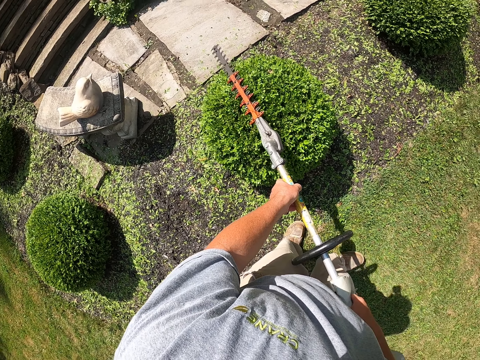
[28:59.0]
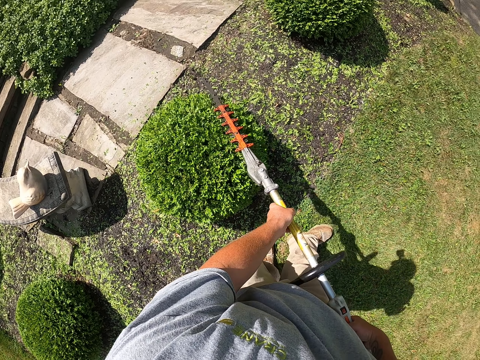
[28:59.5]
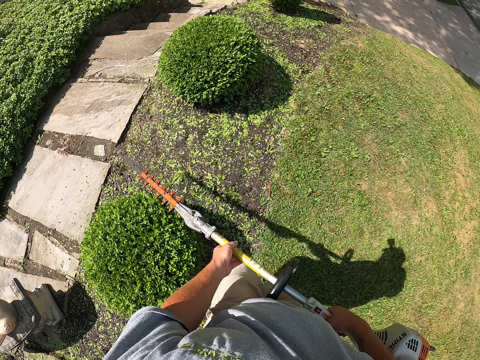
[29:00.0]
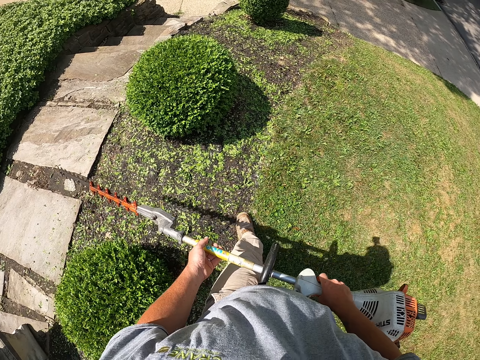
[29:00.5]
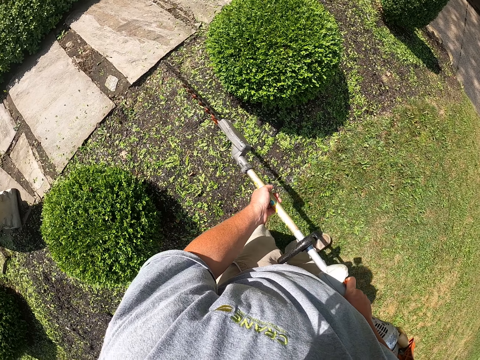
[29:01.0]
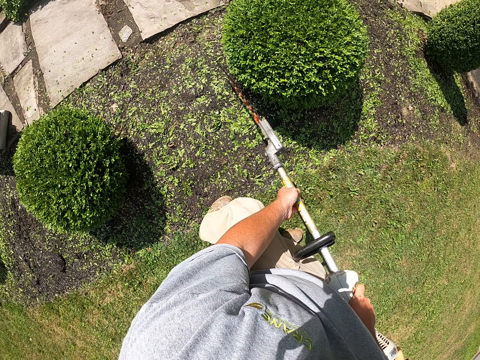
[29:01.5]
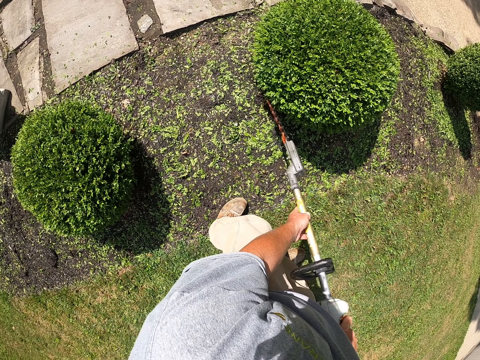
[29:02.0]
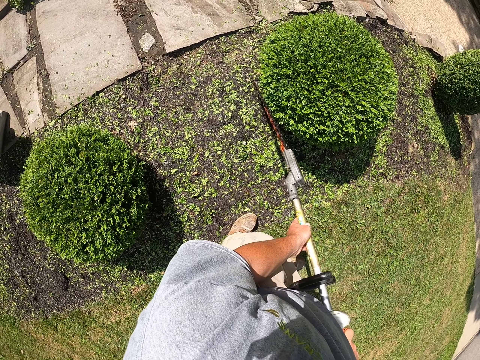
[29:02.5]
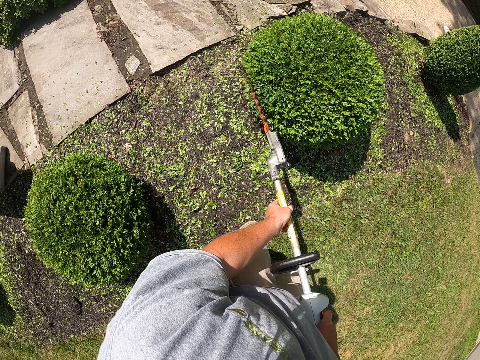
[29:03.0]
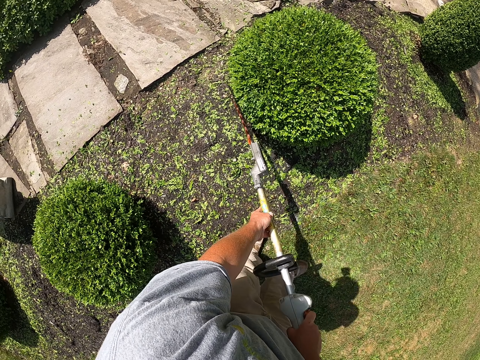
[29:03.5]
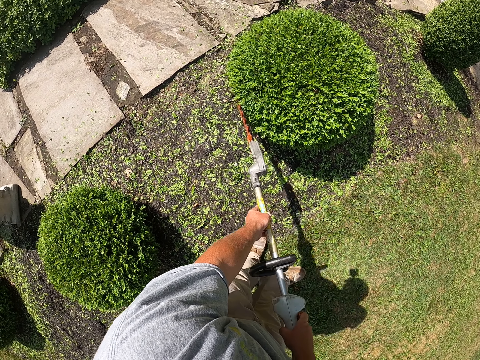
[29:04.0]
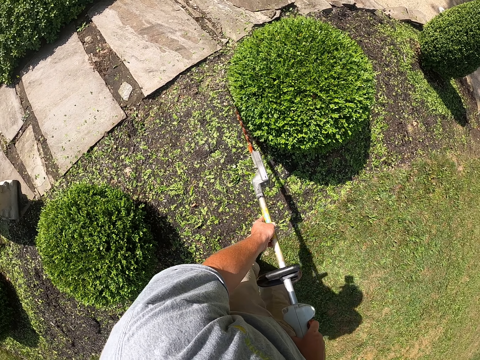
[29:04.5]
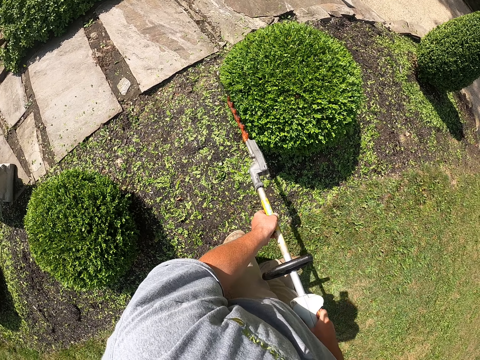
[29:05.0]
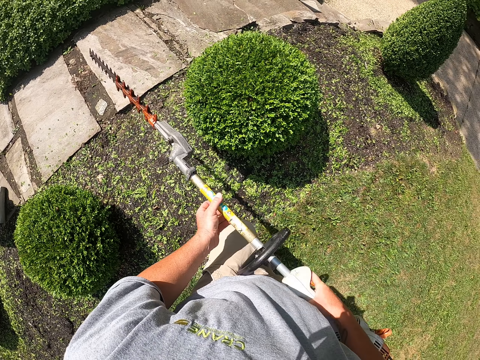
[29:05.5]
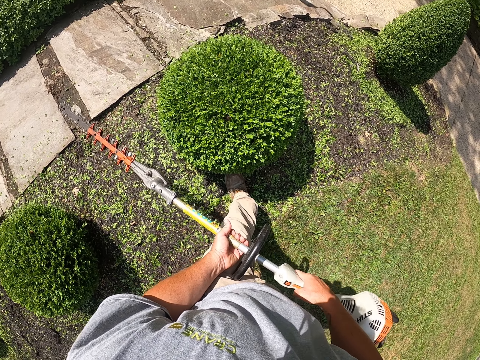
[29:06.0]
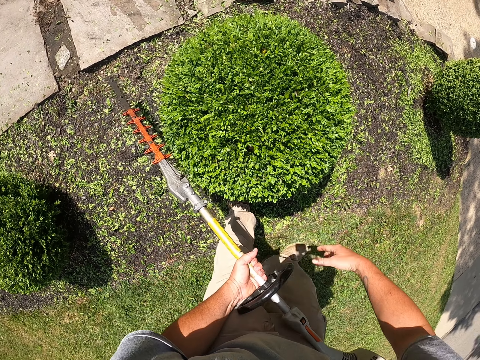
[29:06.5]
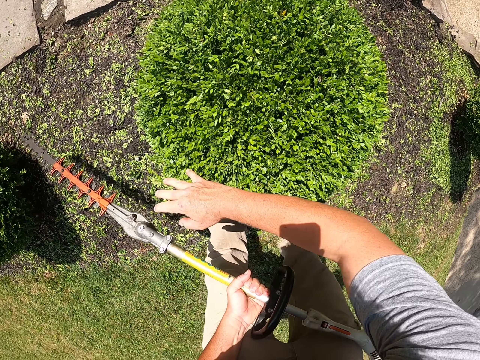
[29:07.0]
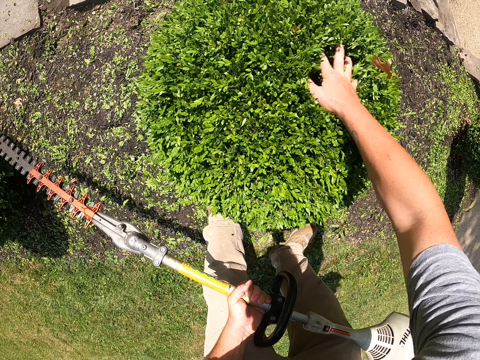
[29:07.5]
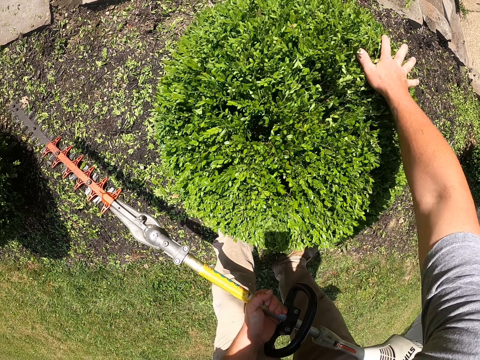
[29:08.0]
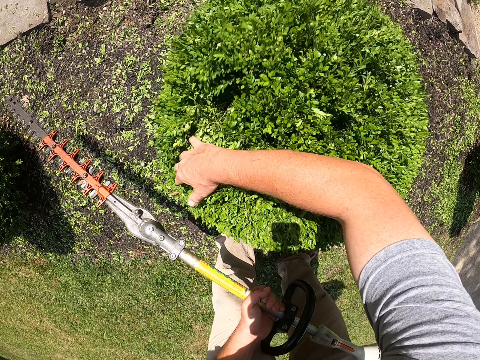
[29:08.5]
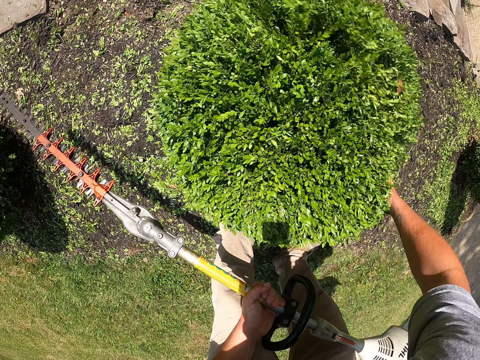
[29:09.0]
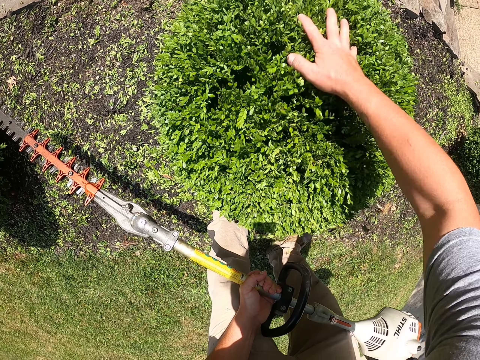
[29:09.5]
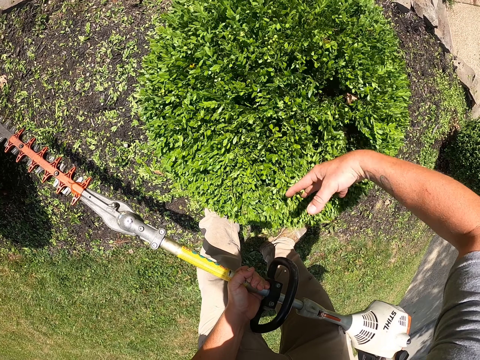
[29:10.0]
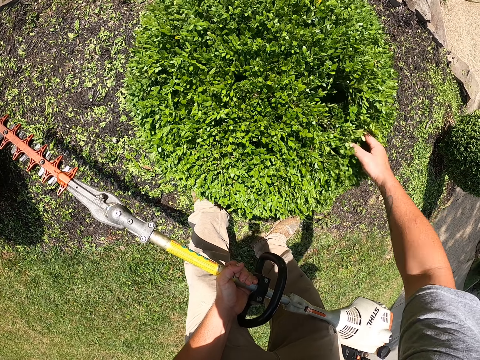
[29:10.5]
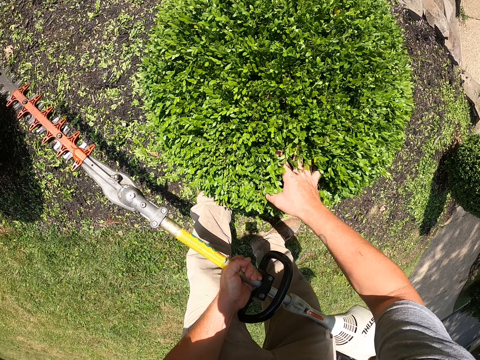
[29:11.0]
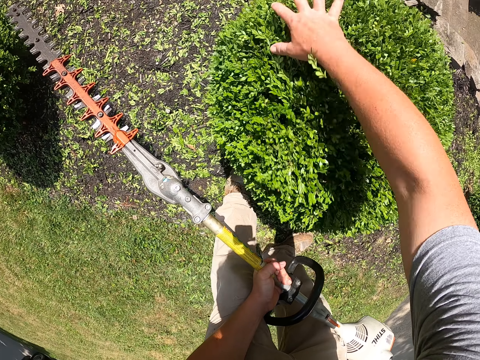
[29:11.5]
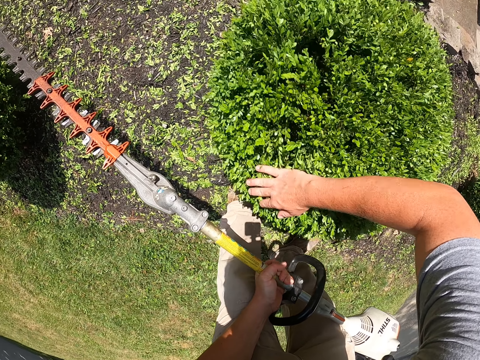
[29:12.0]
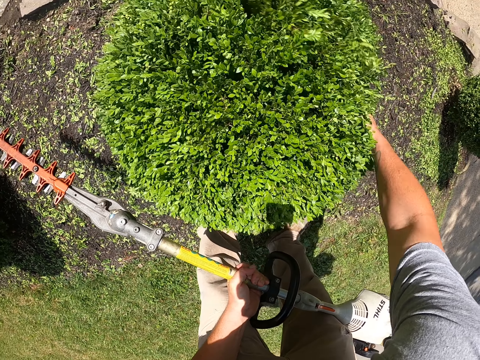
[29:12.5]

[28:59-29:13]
The camera wearer steps forward and trims the tree with a tree trimmer. He steps forward. He shakes off the loose leaves on the hedge with his hand.

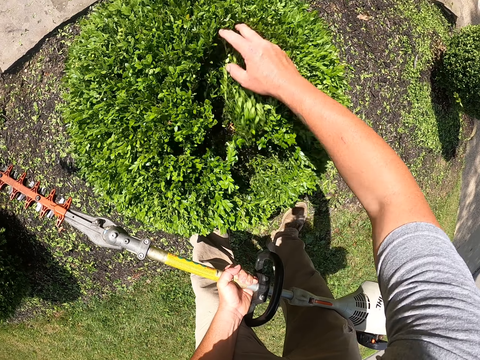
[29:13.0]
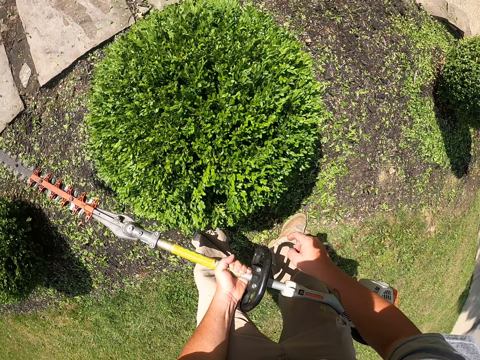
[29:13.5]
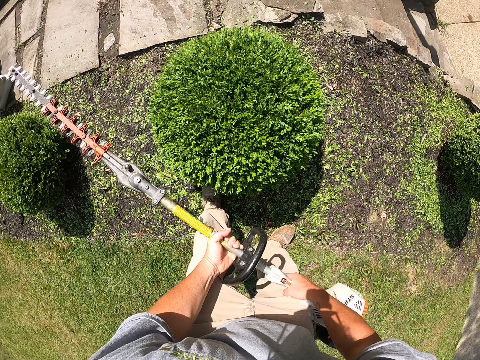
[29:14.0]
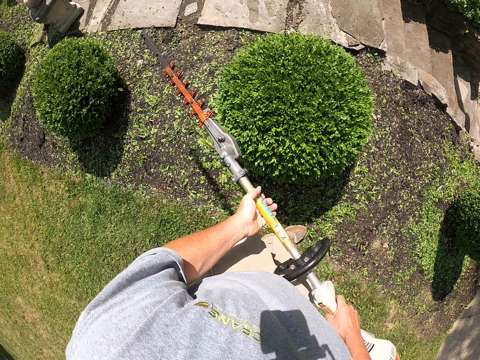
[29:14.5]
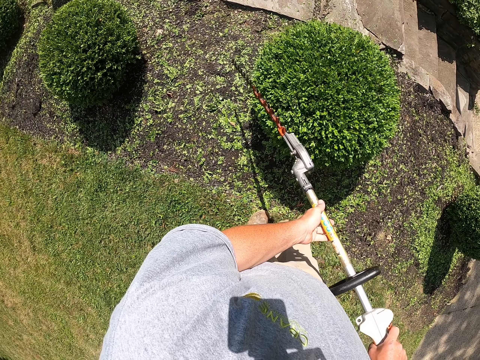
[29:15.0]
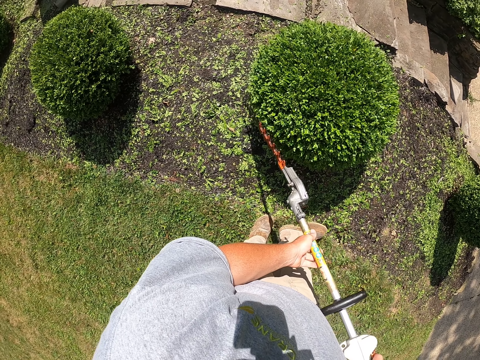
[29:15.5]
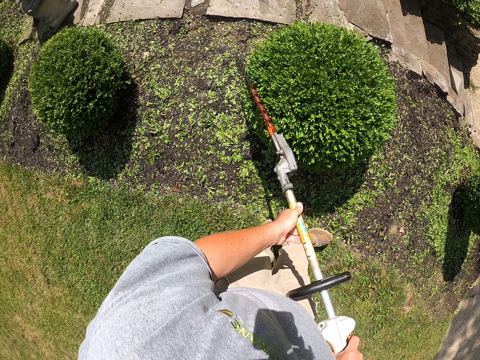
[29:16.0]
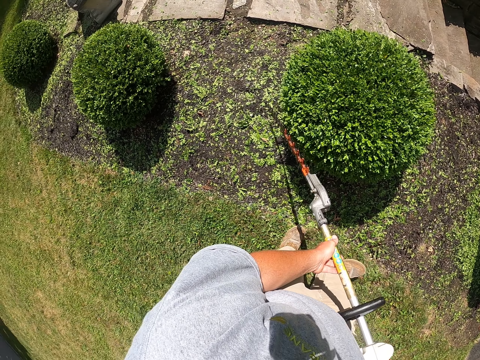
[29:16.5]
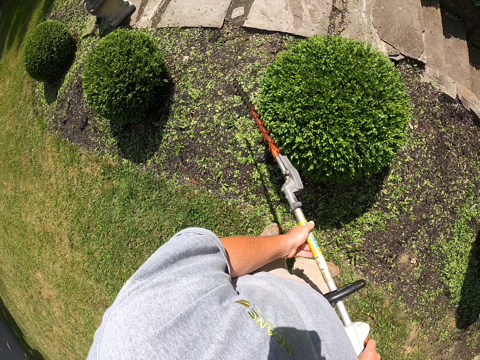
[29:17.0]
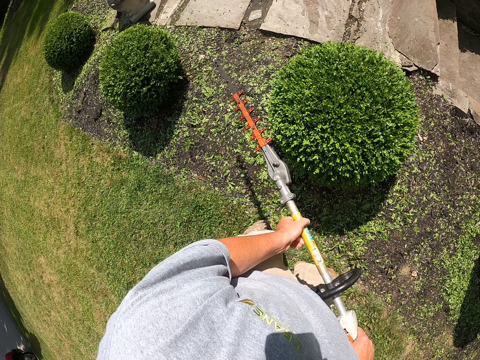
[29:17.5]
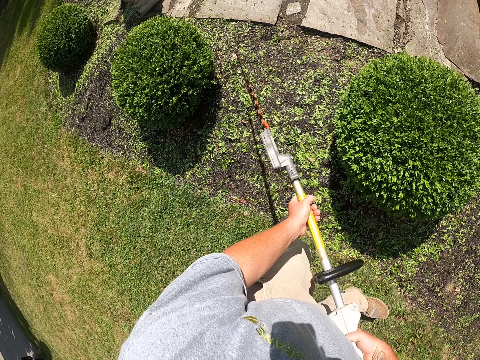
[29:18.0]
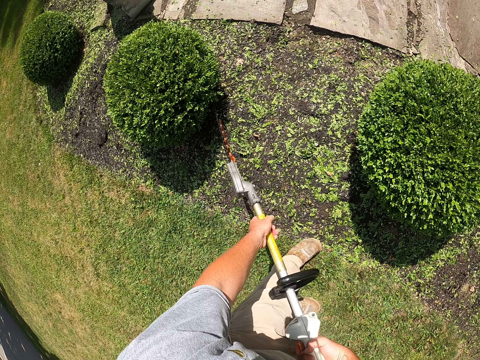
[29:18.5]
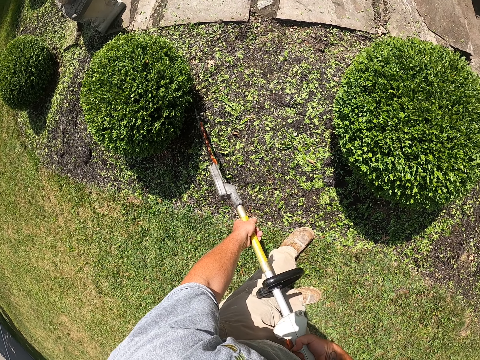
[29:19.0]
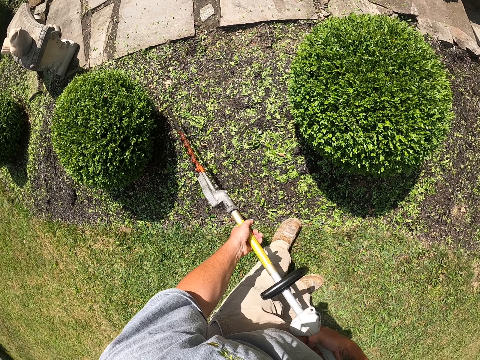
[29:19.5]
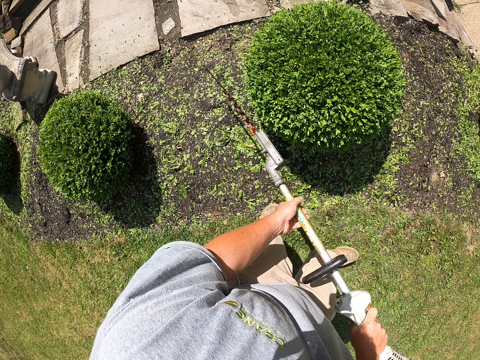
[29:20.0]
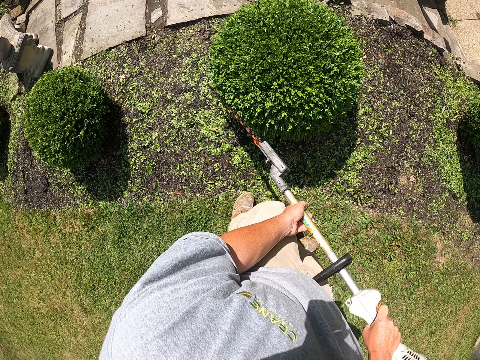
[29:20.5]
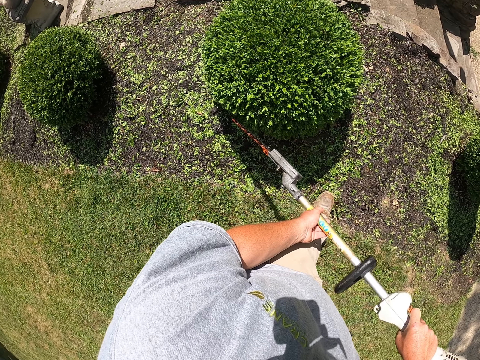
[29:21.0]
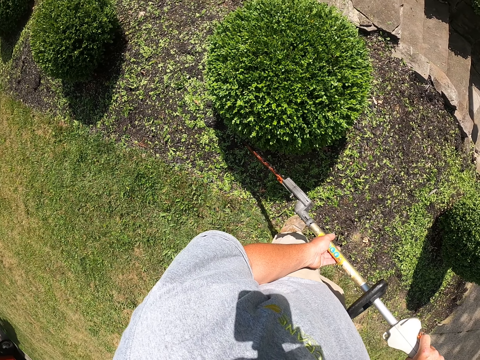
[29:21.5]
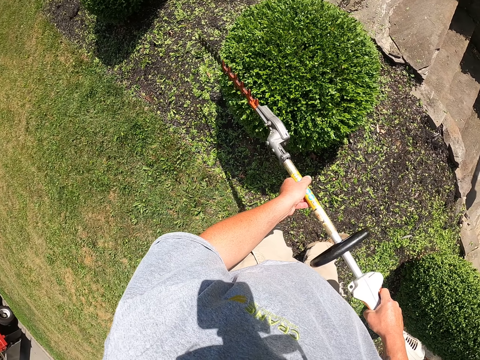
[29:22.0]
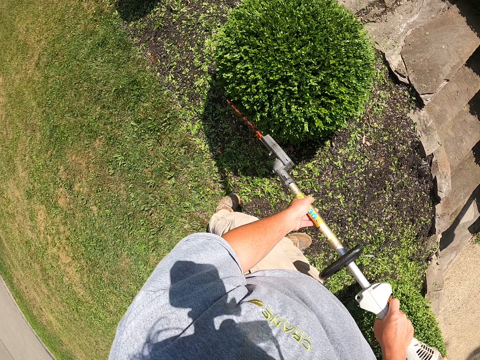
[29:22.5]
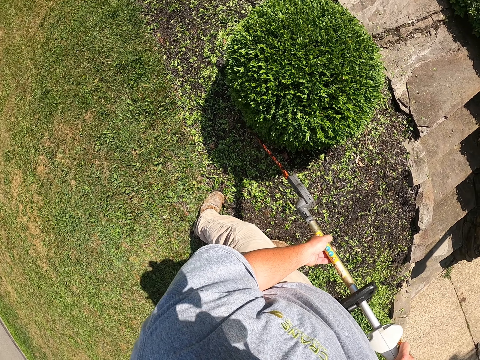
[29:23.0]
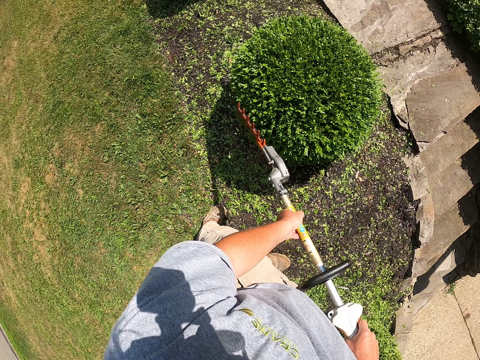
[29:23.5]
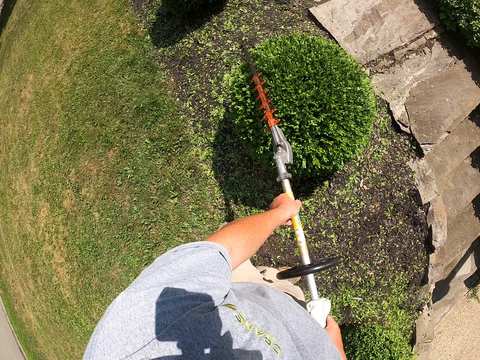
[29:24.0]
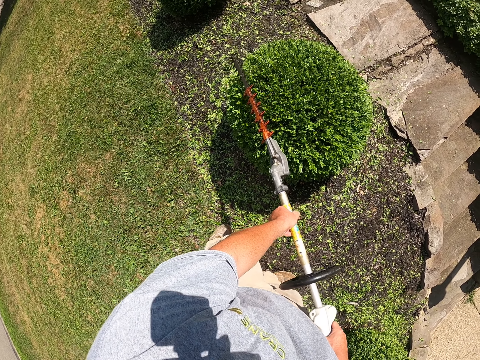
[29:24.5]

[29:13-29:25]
The camera wearer trims the tree all round with a tree trimmer. They step forward and trim the tree with the tree trimmer.
